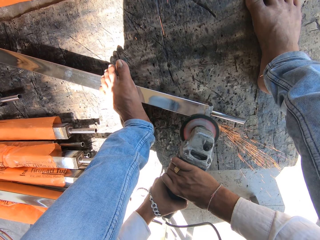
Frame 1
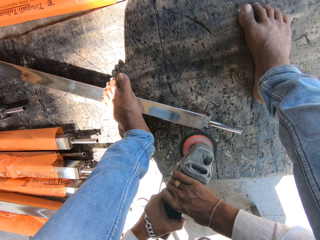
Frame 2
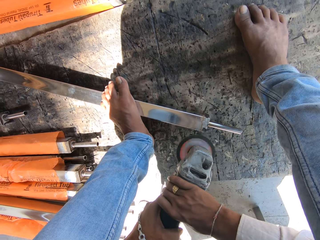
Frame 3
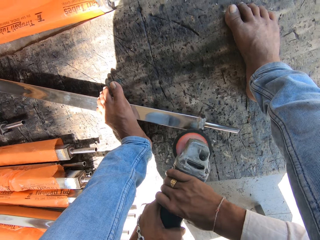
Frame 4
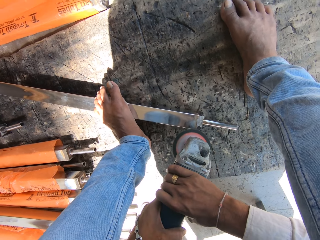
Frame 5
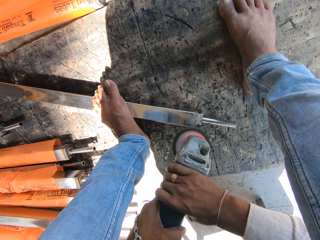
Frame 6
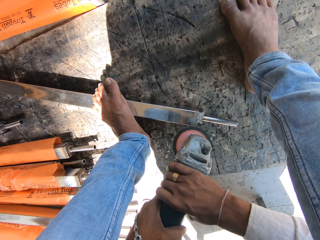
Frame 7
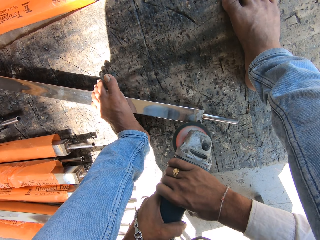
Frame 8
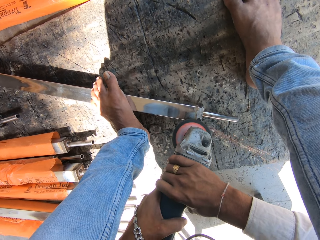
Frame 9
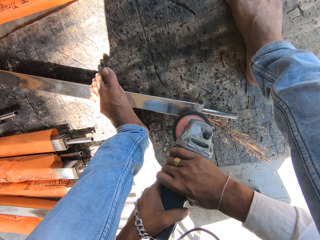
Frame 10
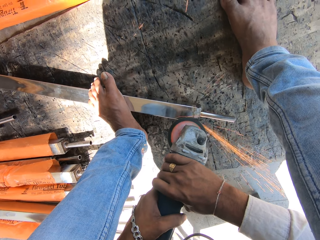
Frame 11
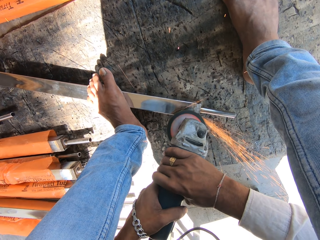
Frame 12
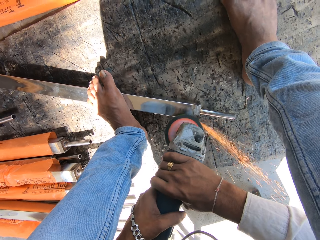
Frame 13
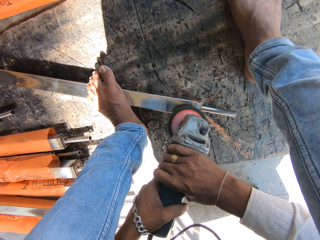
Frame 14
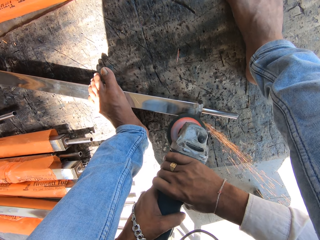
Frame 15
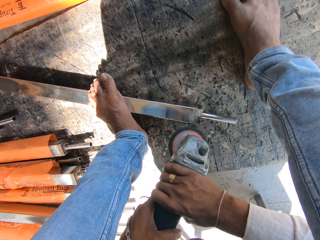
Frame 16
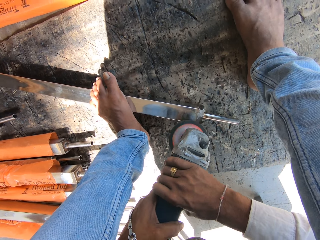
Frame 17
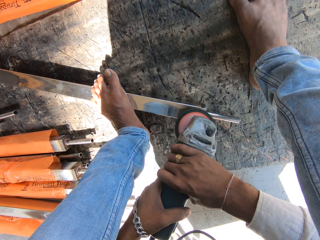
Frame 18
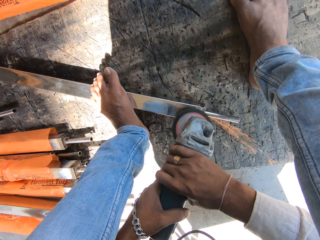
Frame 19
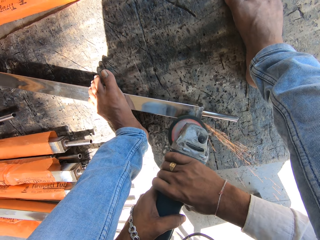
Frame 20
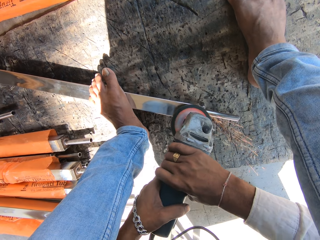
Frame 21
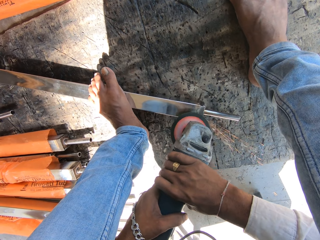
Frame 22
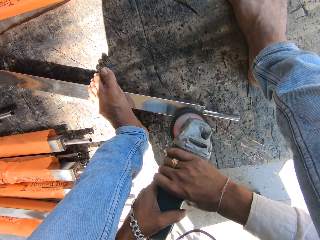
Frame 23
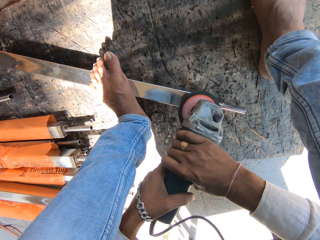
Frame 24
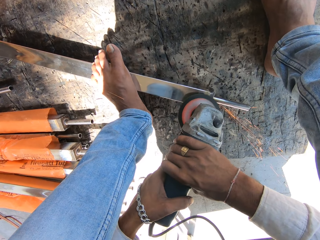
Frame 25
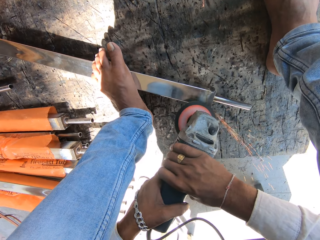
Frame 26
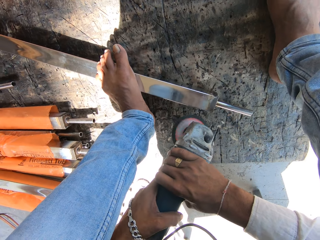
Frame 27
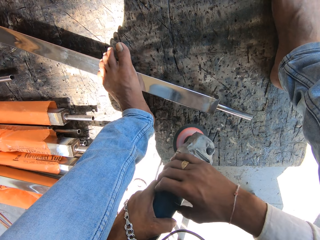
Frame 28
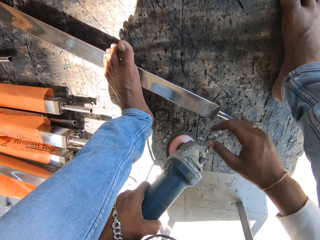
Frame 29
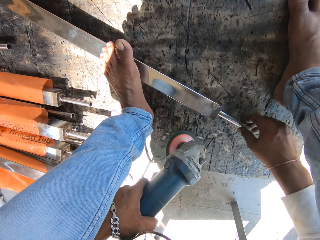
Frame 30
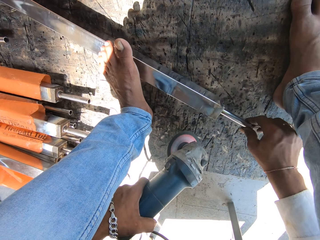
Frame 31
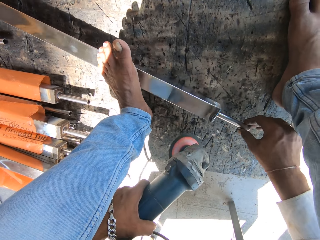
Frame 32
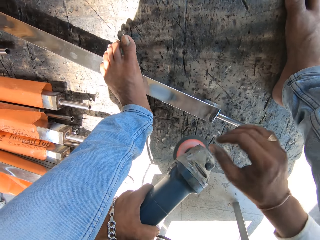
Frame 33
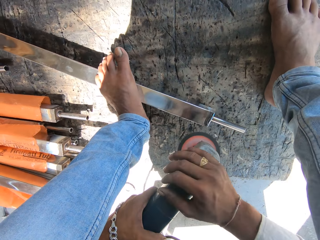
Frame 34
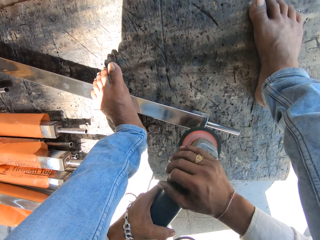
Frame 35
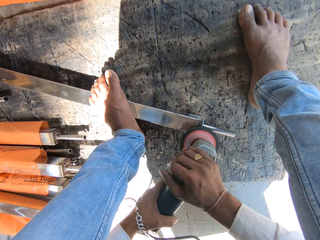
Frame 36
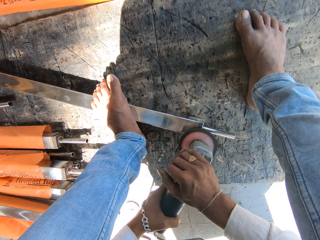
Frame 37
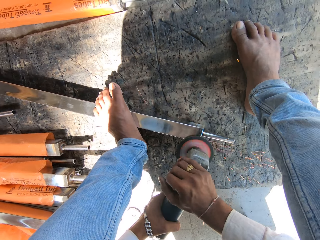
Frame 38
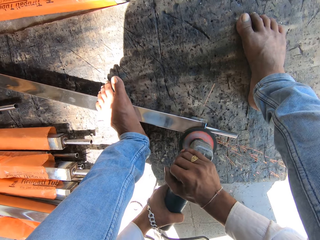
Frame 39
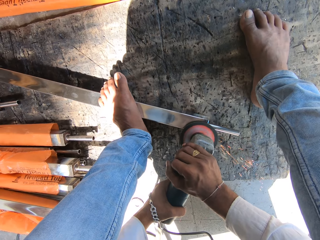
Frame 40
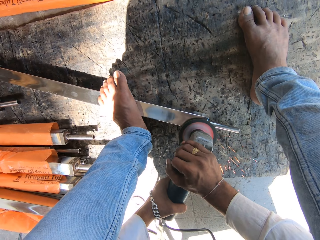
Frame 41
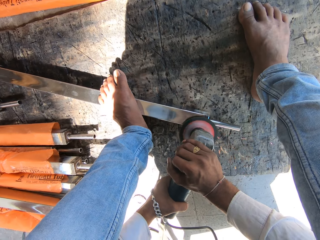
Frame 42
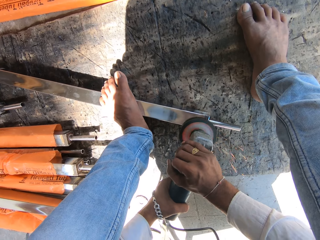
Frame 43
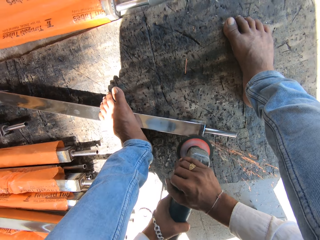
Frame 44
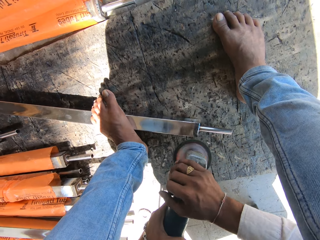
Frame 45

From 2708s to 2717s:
The camera wearer turns the edge of the iron rod with his right hand. He sharpens the edge of the iron rod with the rotary tool in his hands. He polishes the metal.

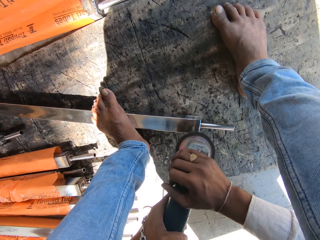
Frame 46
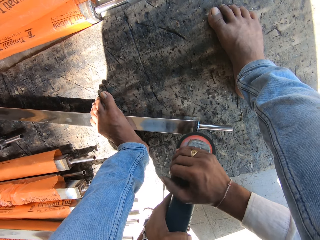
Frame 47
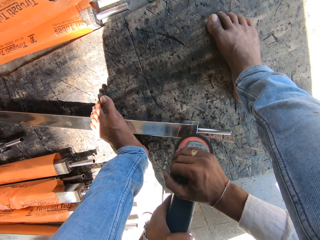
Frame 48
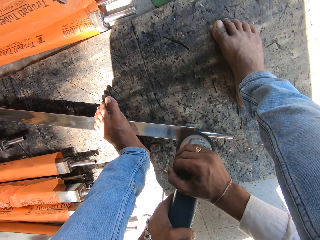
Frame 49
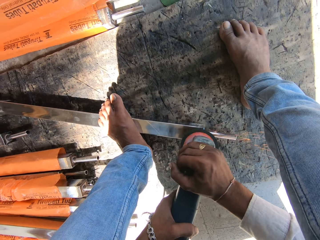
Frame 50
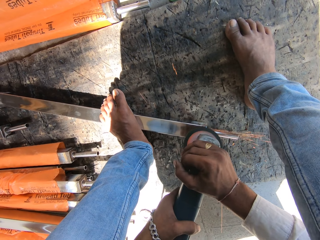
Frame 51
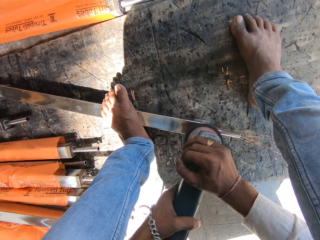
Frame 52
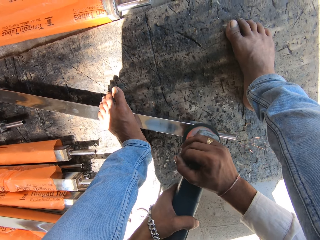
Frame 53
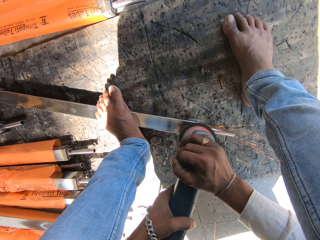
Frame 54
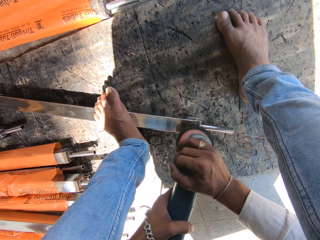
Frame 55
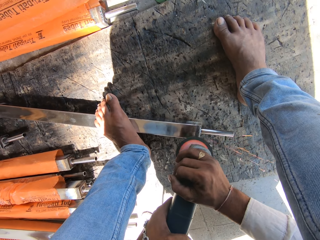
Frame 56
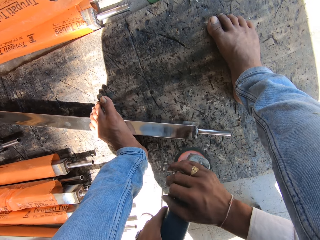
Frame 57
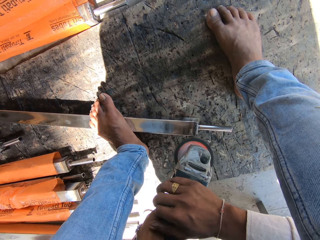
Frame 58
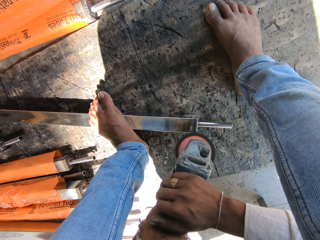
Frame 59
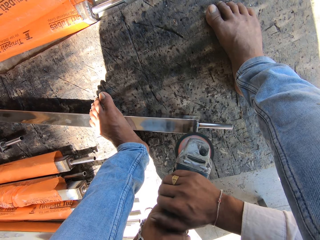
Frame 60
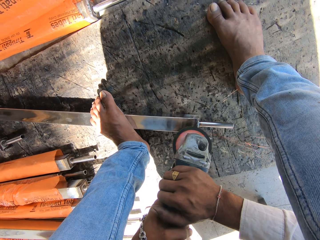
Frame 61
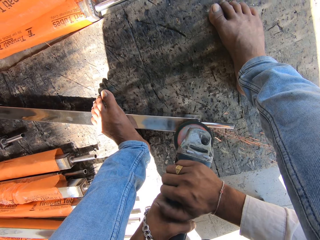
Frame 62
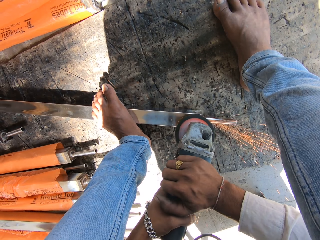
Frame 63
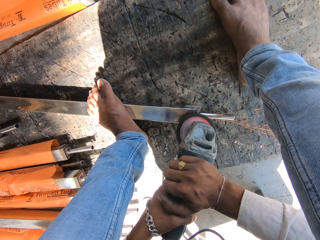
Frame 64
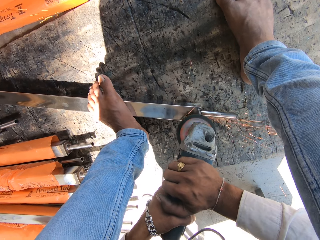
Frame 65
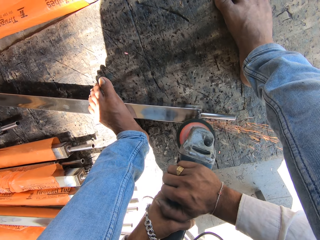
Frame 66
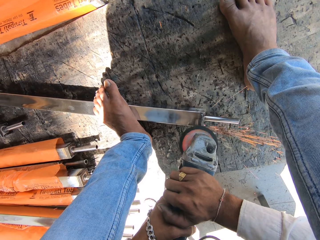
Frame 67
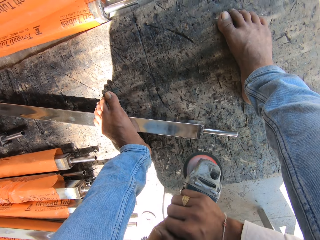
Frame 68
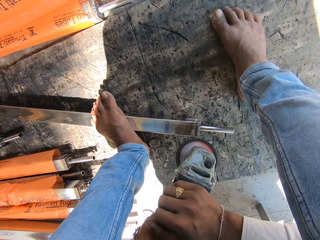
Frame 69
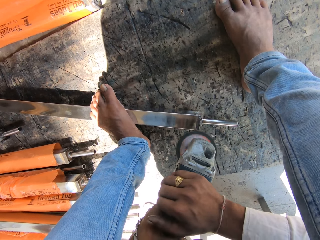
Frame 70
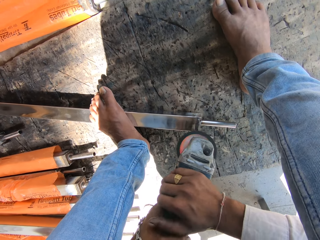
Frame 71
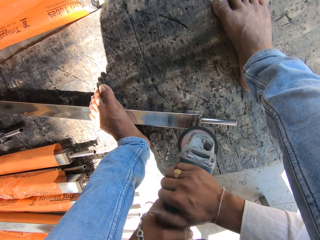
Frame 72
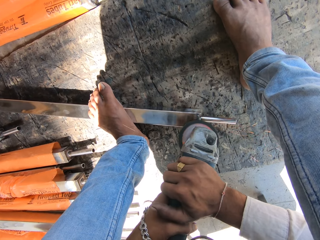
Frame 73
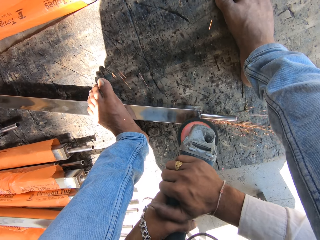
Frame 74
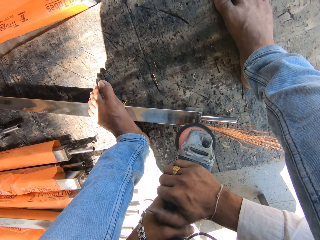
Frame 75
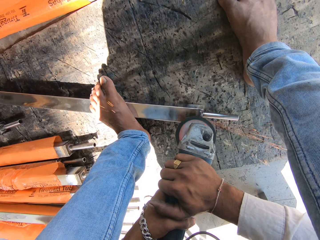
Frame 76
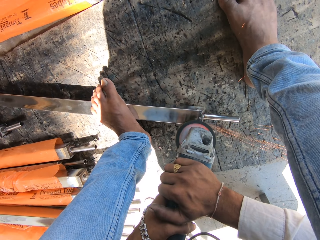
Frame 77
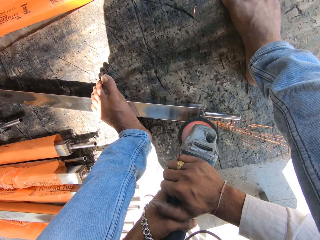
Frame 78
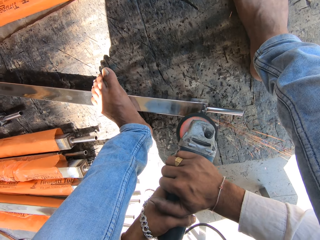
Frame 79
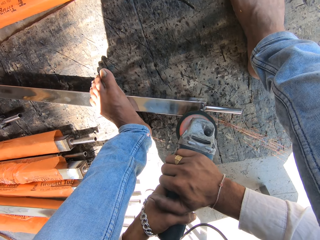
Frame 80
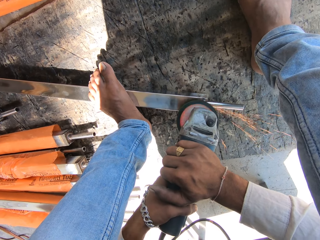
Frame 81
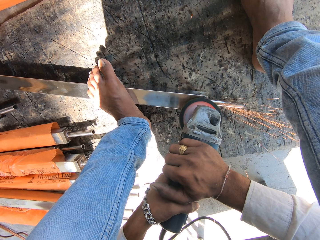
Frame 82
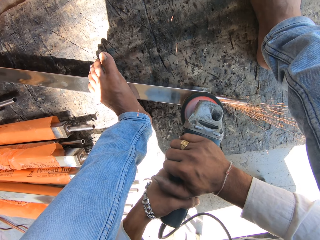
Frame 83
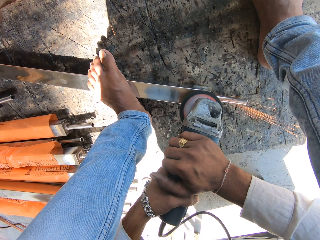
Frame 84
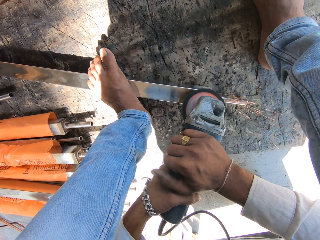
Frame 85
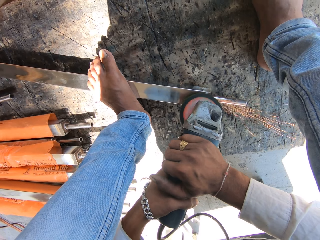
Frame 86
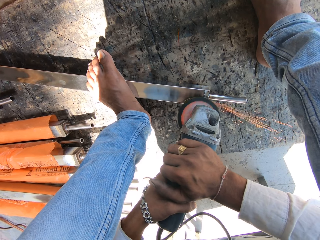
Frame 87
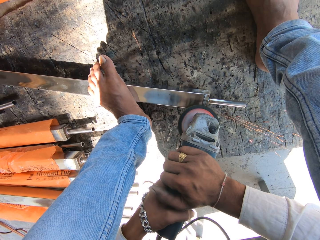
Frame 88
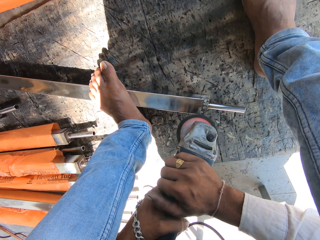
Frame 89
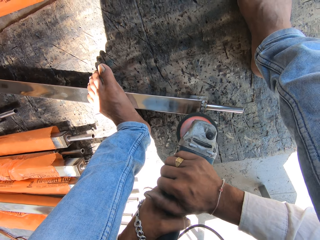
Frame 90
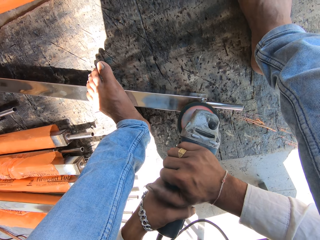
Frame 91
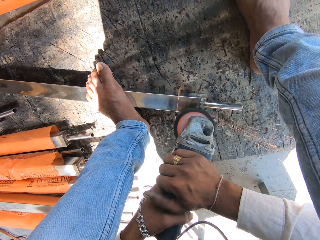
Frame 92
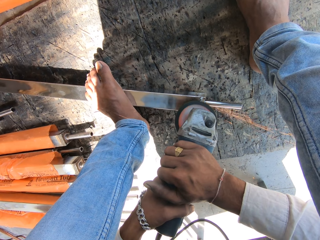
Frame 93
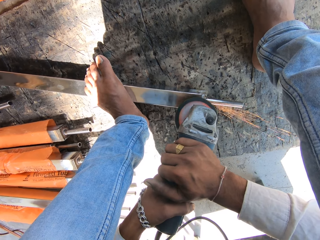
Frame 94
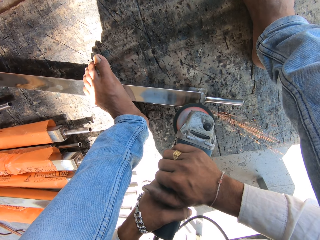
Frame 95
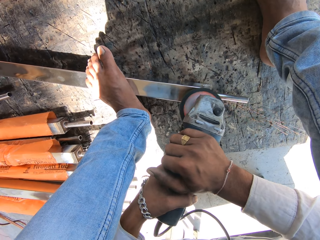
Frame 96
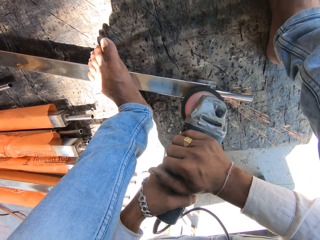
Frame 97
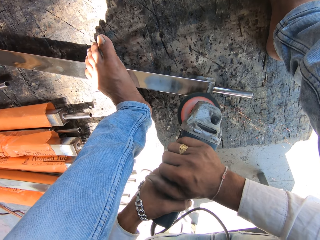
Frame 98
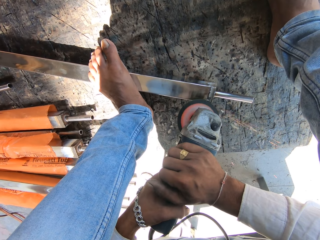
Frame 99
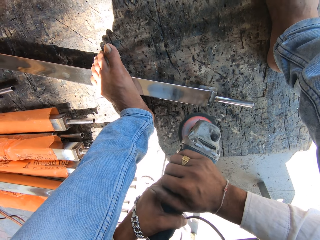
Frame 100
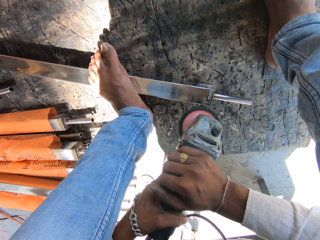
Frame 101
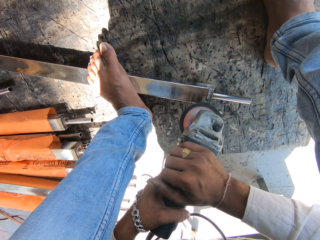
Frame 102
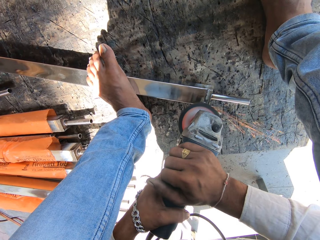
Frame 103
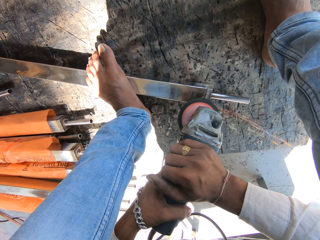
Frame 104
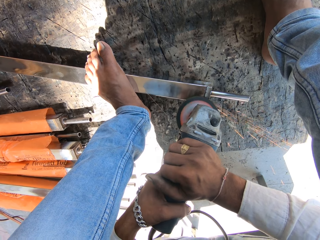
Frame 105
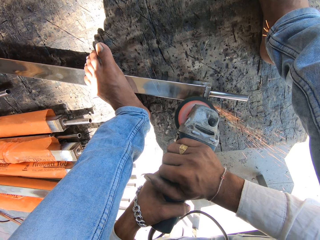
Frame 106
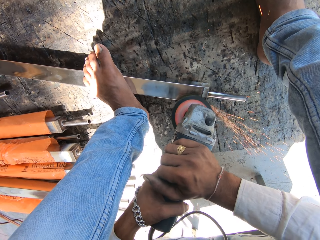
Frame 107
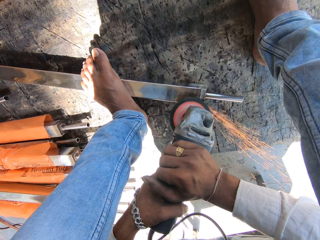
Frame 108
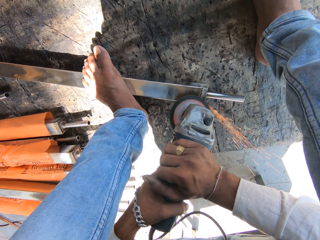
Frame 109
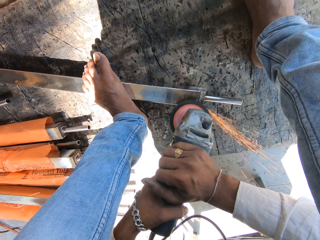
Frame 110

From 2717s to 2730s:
The camera wearer polishes metal. They polish the metal repeatedly.
